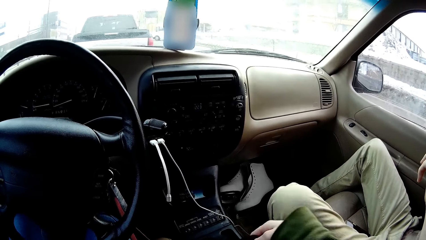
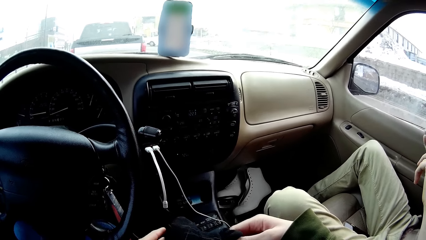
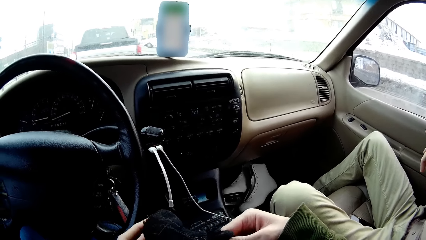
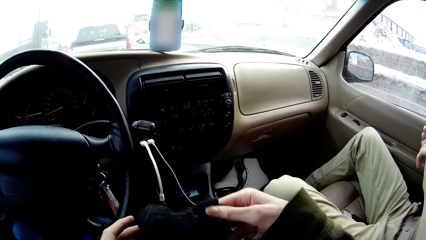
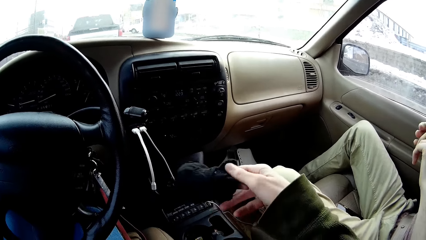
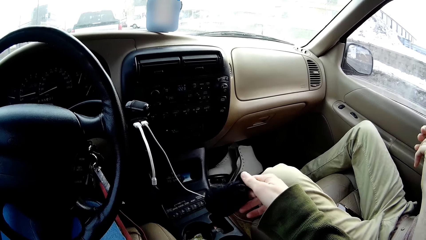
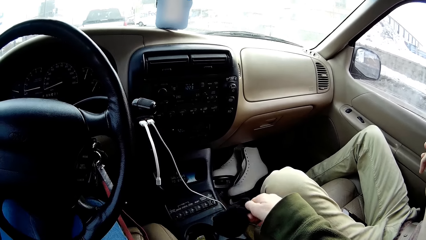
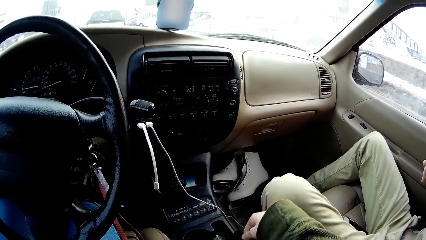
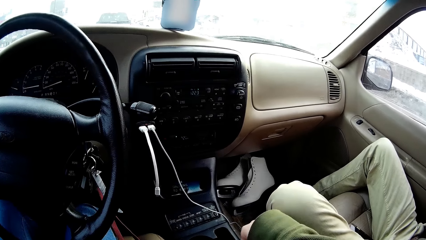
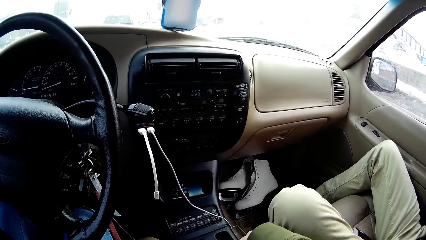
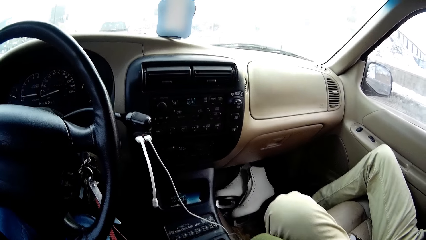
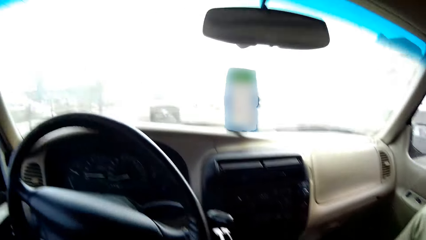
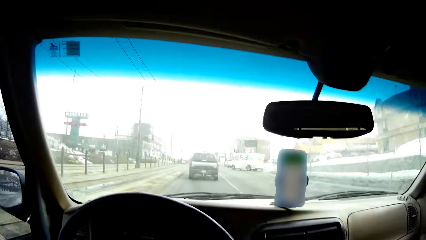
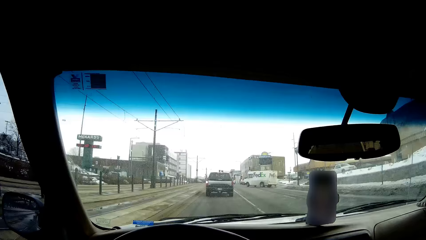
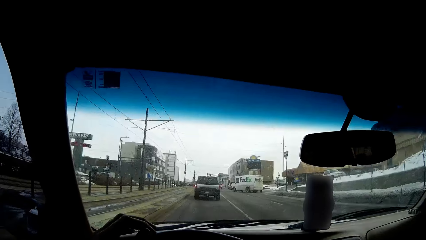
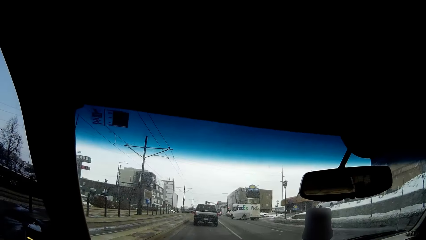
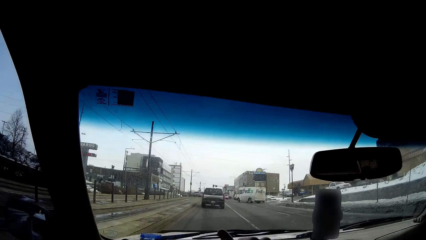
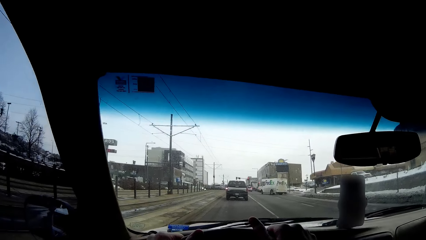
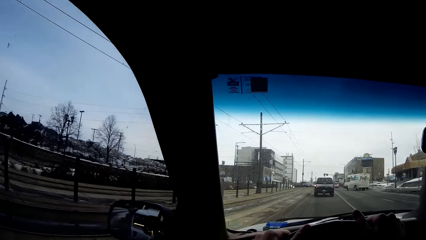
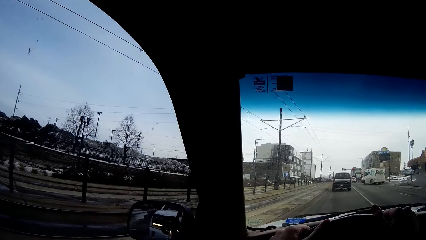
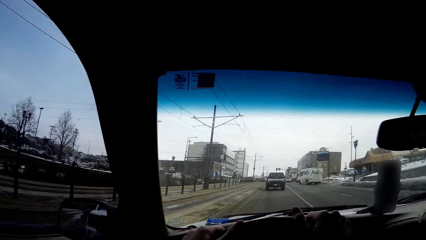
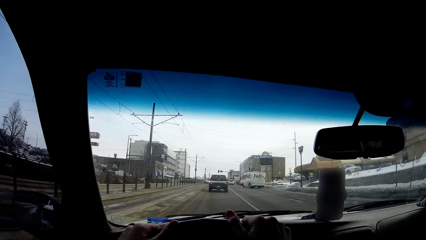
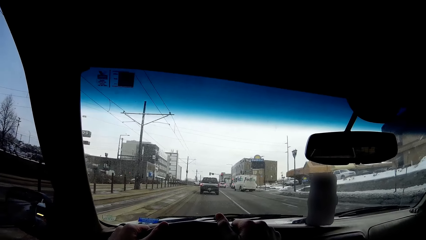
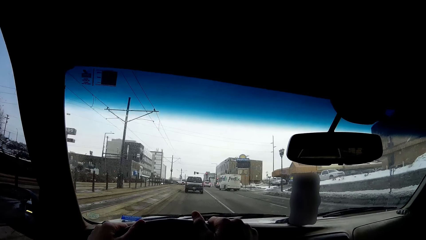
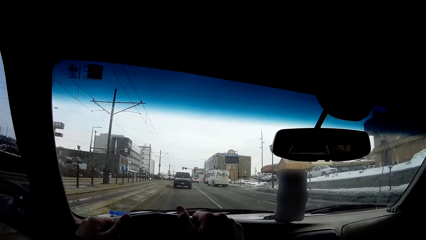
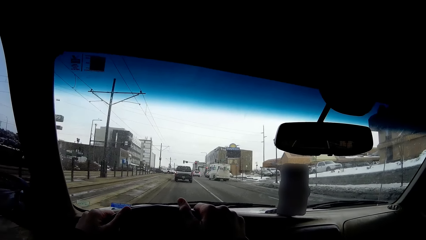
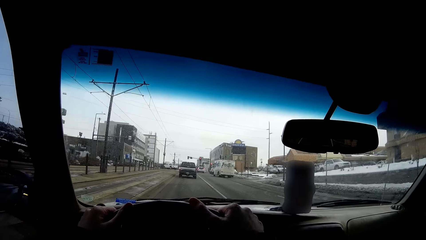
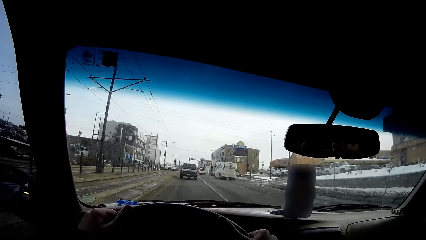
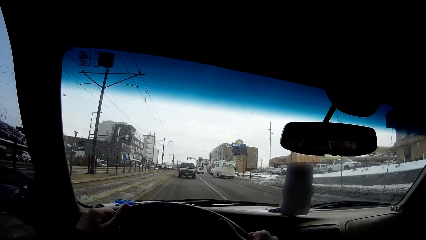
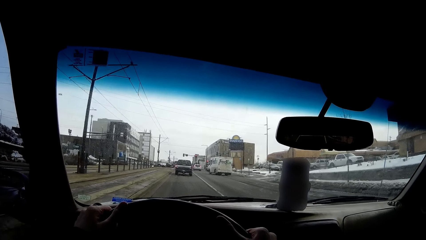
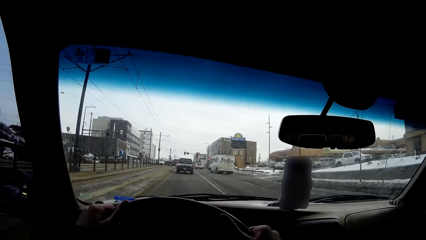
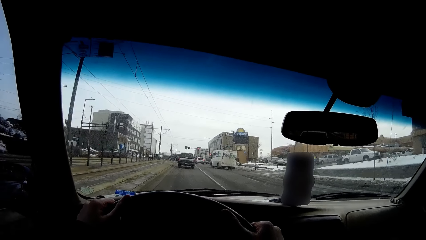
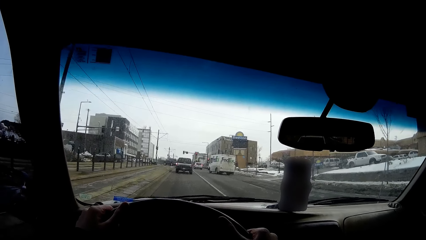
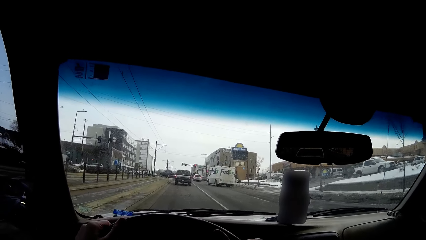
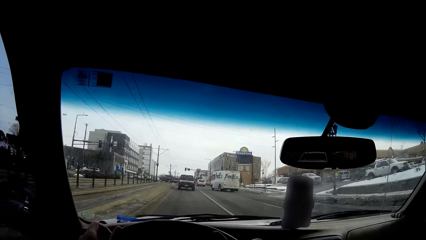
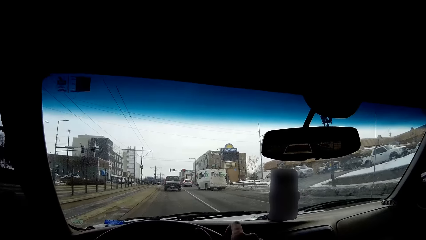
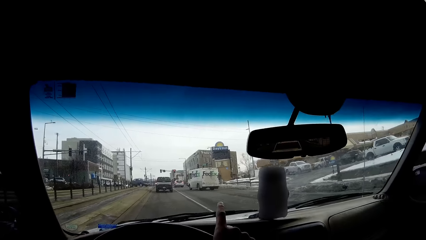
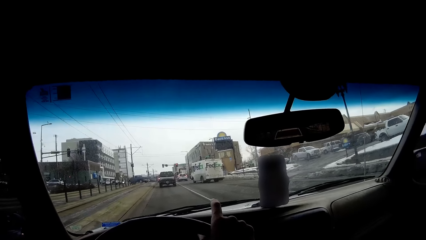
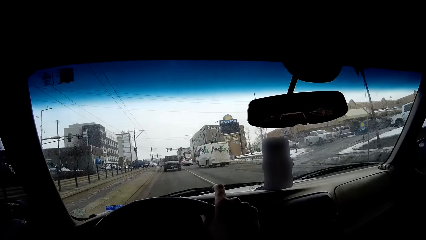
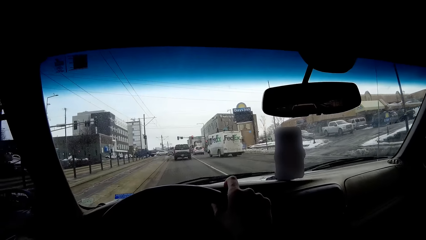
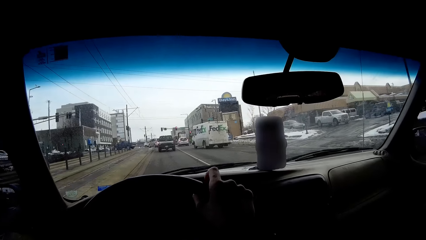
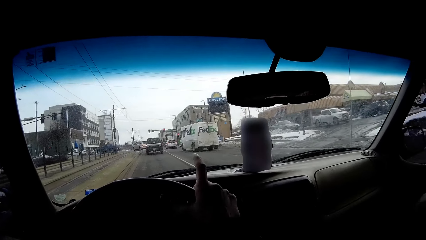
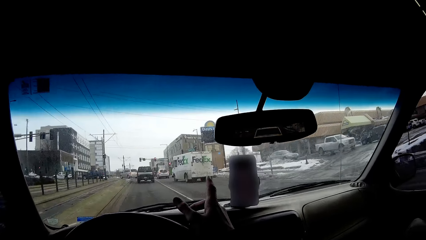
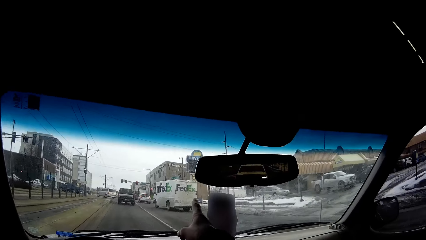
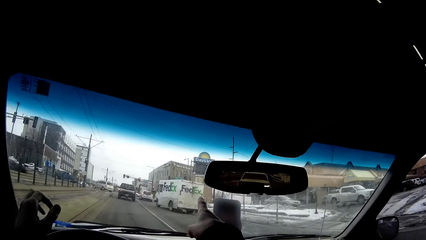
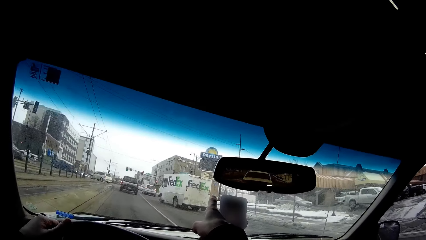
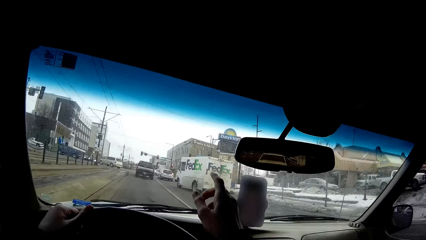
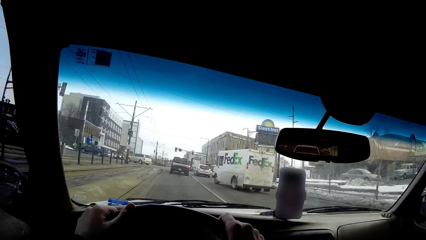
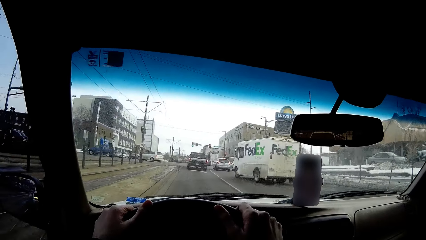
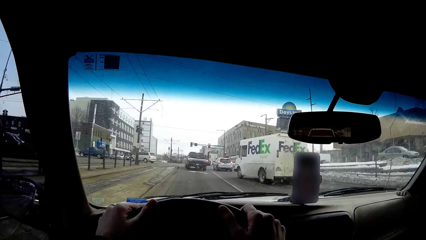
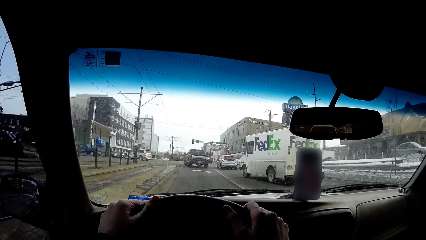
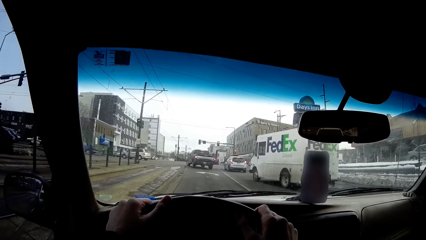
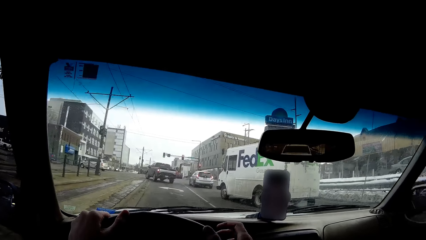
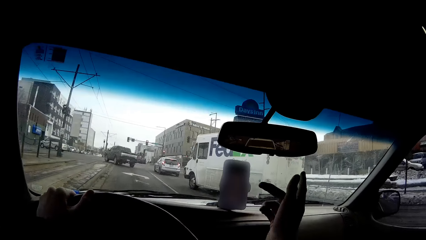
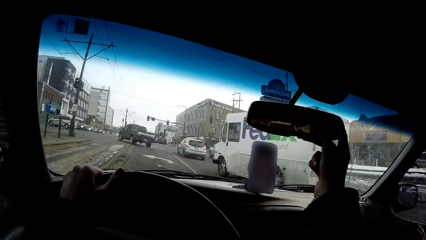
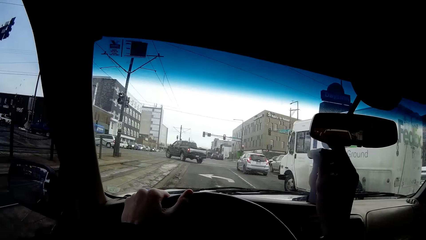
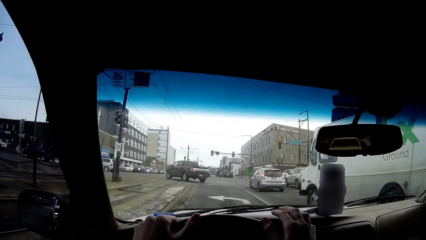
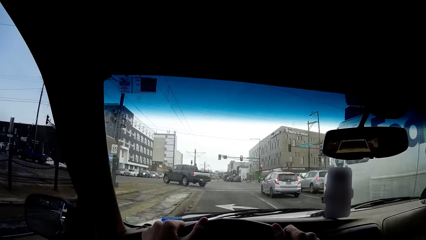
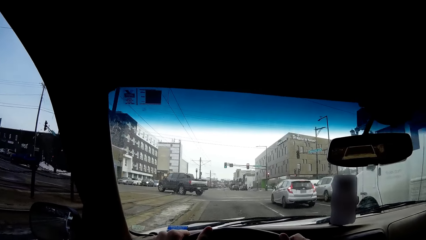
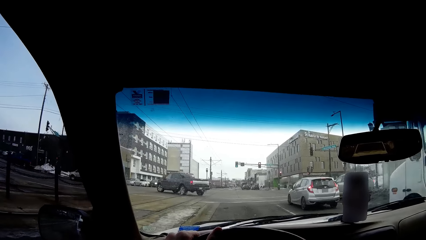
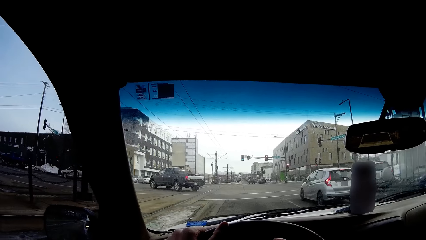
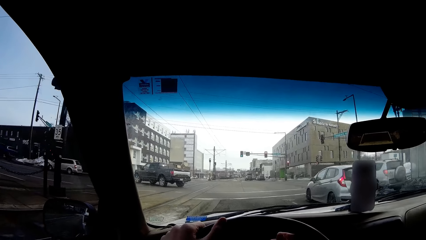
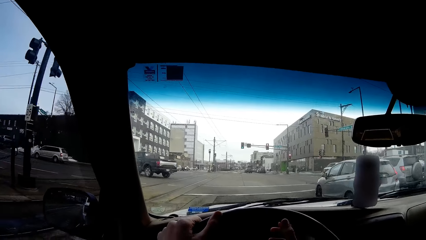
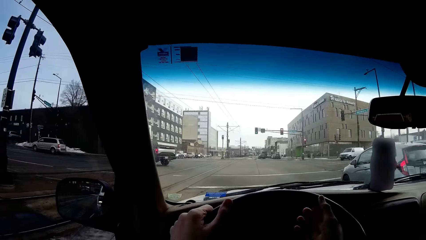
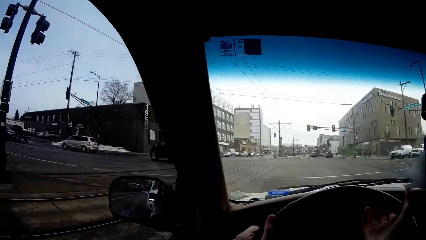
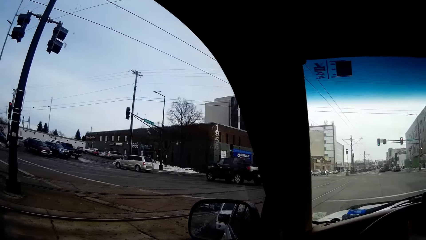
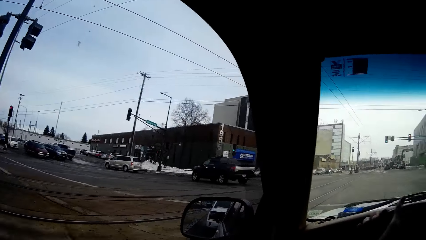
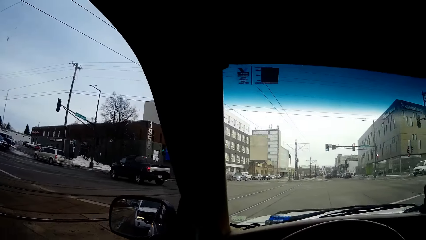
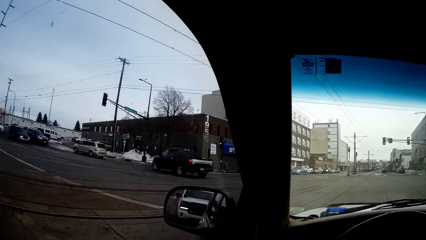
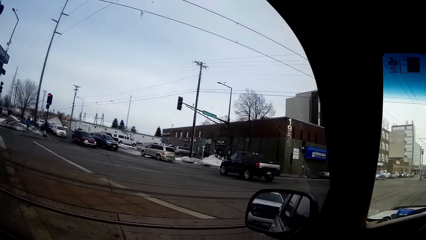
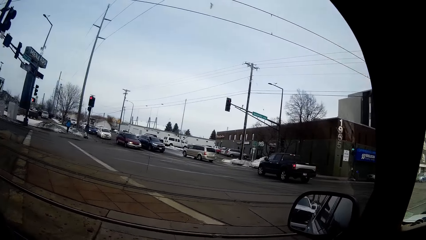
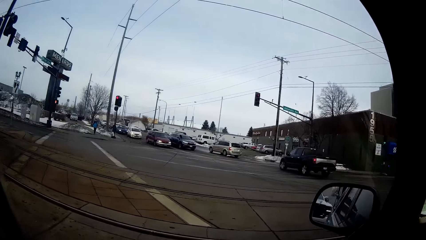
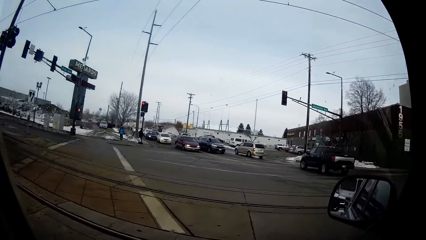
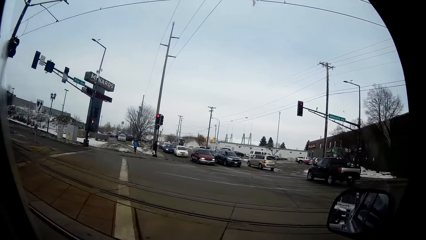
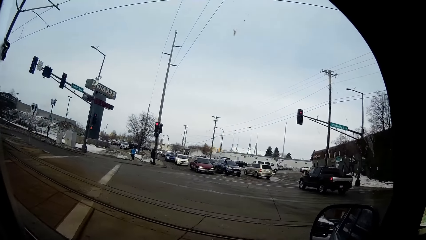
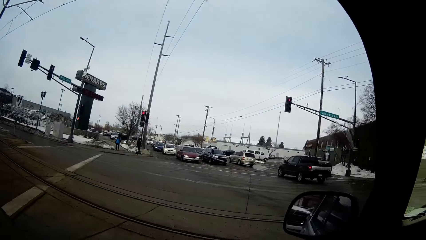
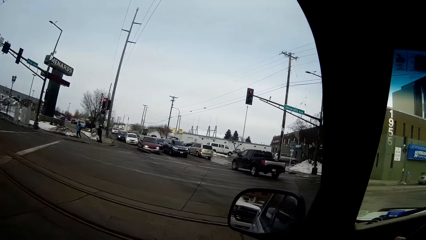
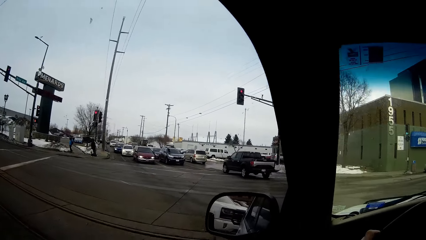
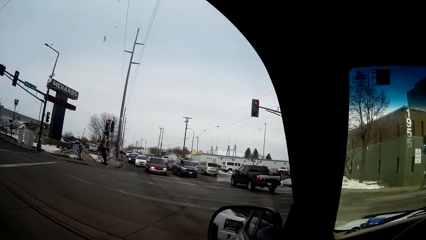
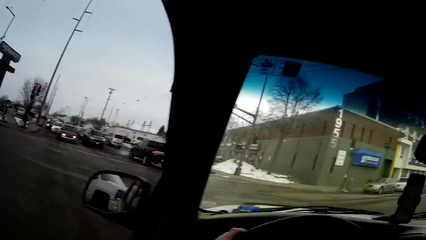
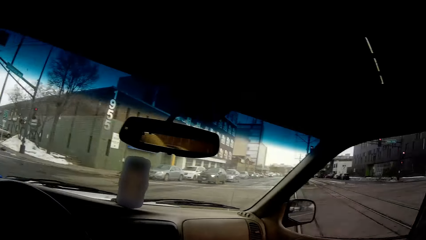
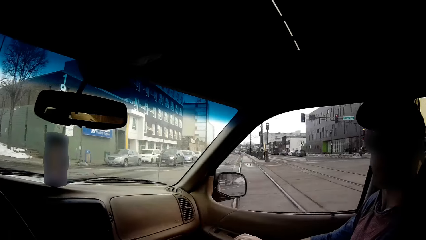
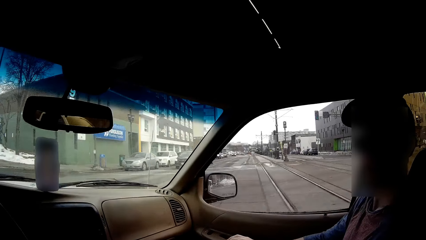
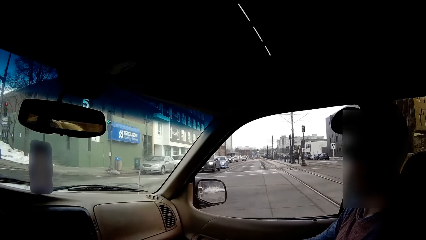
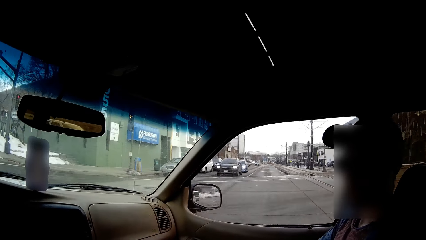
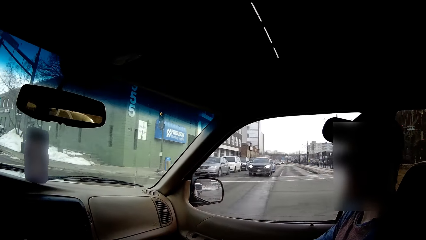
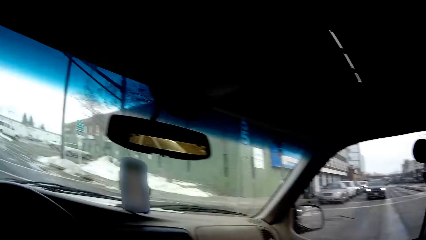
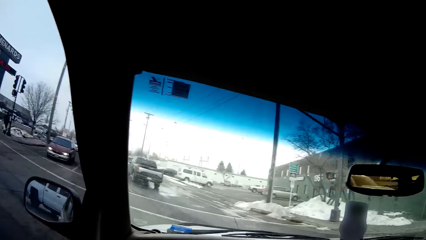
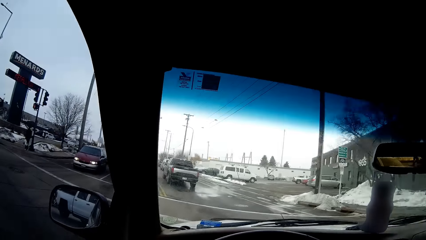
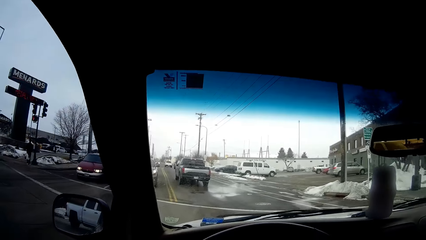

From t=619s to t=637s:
The camera wearer holds socks with hands. They pick up something. They put down the socks. They hold a steering wheel with hands. They drive a car on the road. They point a finger. They hold the steering wheel with hands. They move a hand. They put a hand on the steering wheel. They look around the street. They look at someone.
